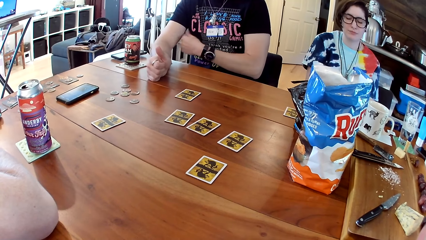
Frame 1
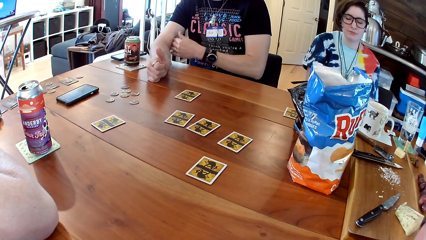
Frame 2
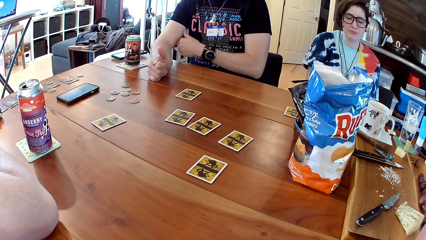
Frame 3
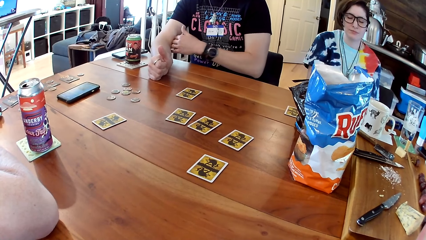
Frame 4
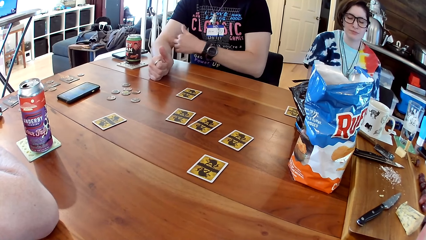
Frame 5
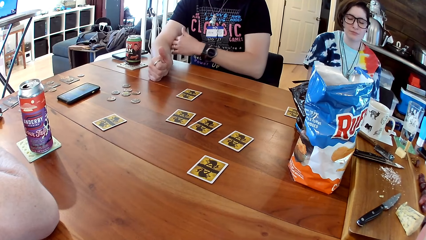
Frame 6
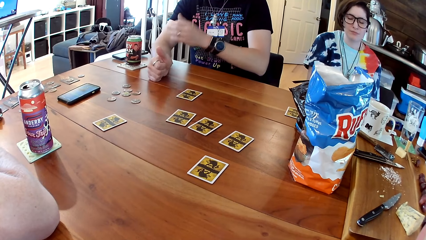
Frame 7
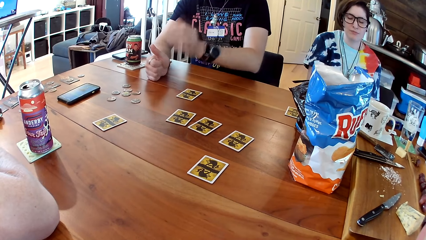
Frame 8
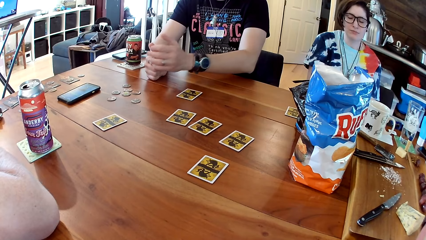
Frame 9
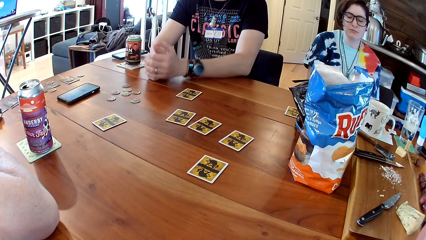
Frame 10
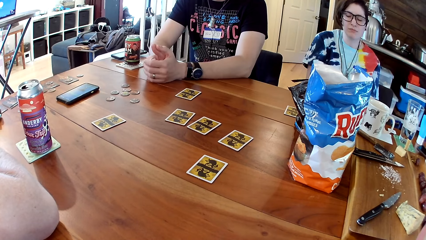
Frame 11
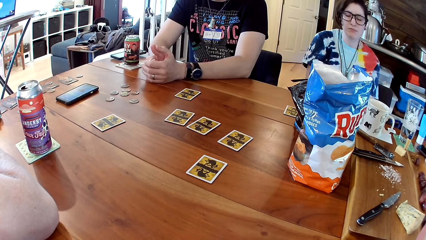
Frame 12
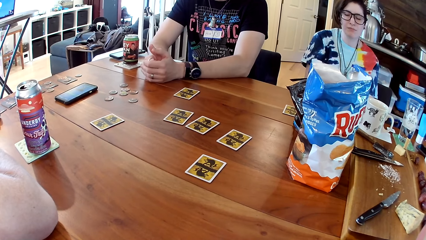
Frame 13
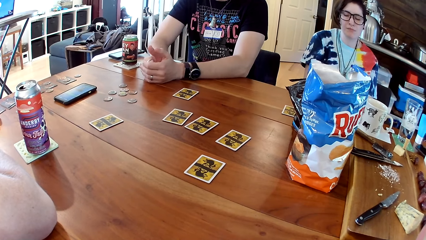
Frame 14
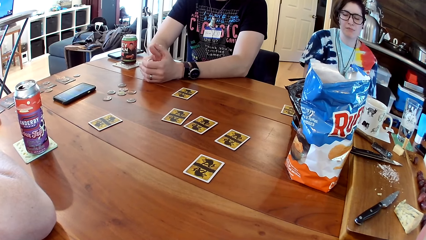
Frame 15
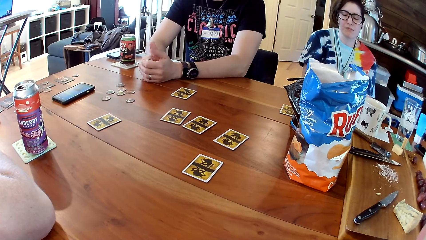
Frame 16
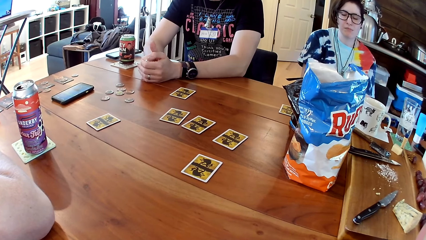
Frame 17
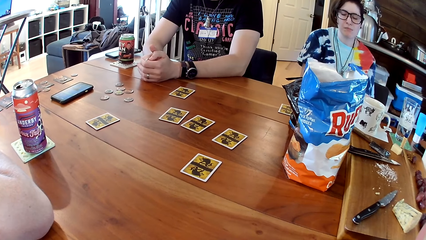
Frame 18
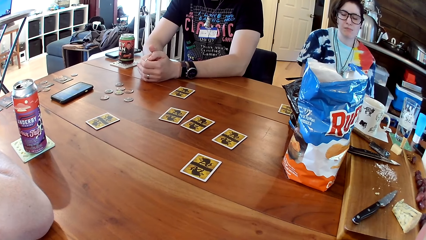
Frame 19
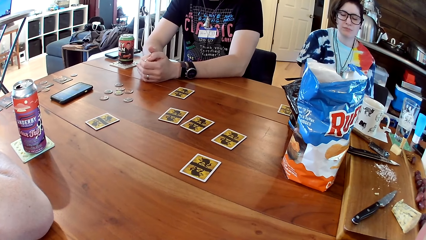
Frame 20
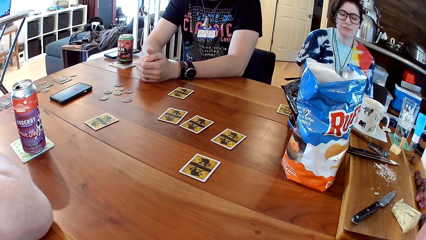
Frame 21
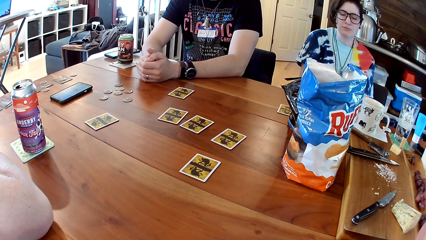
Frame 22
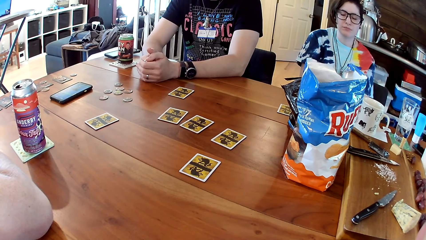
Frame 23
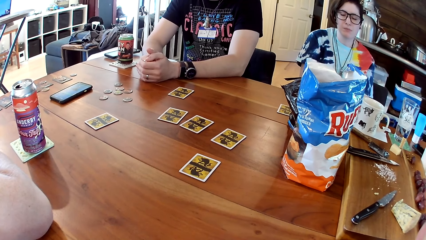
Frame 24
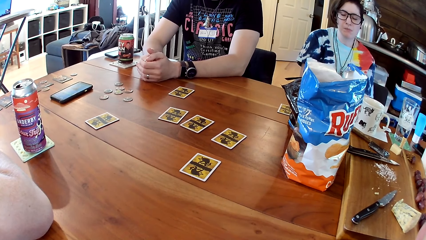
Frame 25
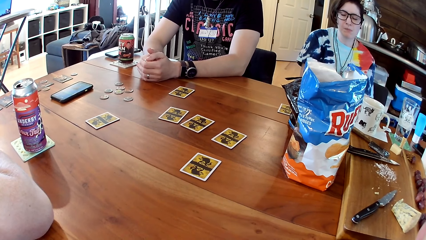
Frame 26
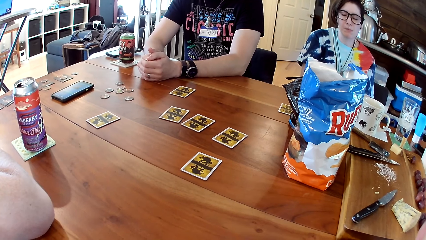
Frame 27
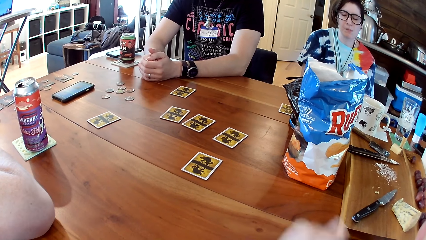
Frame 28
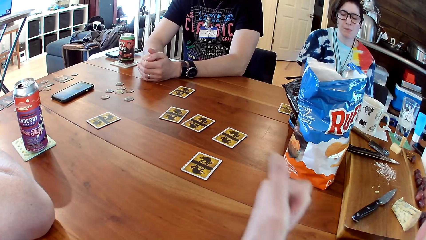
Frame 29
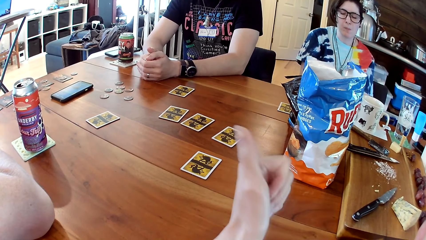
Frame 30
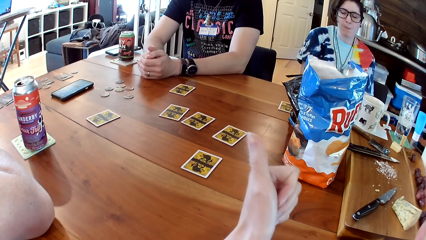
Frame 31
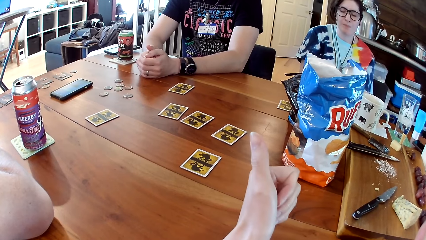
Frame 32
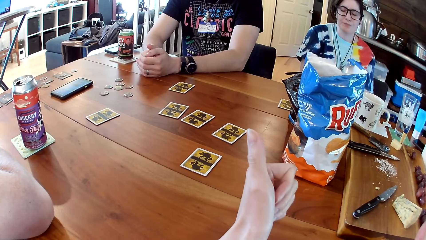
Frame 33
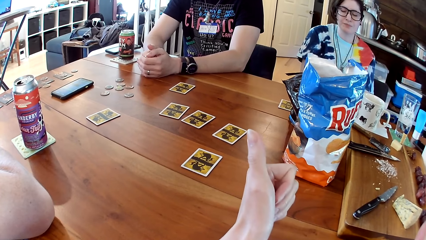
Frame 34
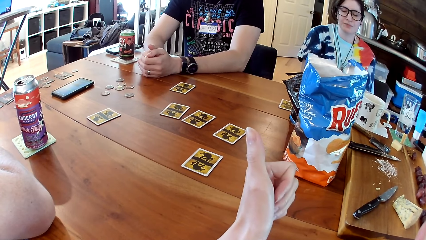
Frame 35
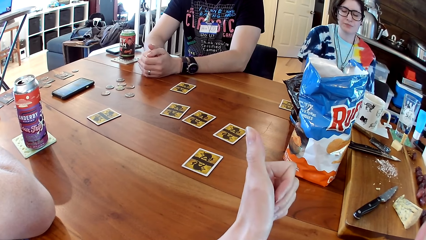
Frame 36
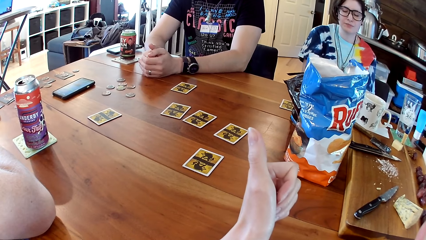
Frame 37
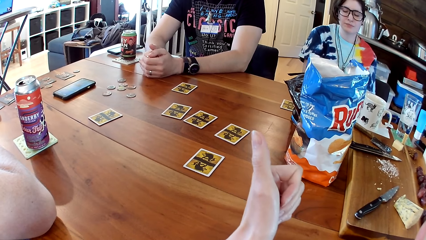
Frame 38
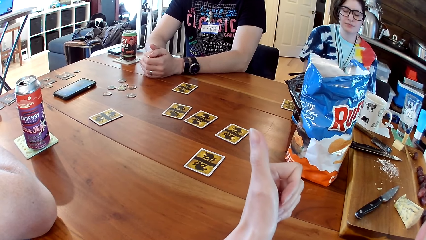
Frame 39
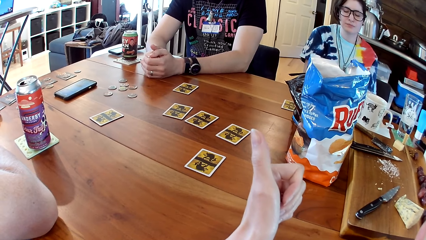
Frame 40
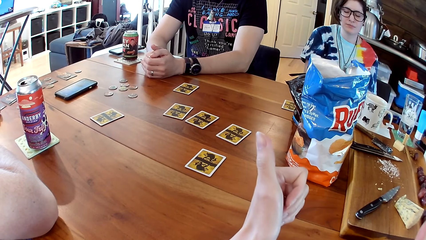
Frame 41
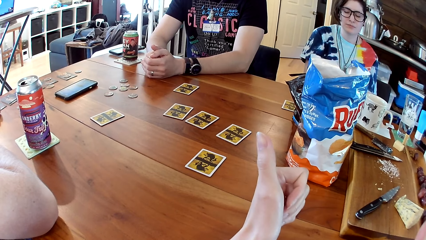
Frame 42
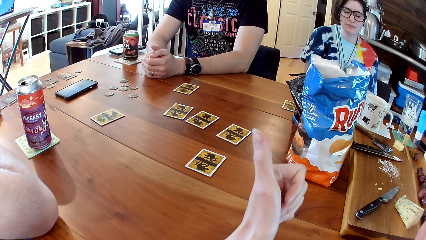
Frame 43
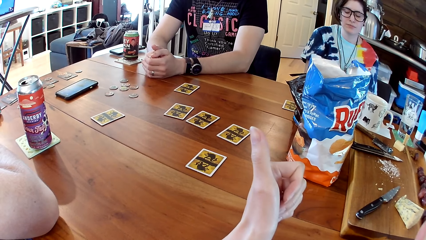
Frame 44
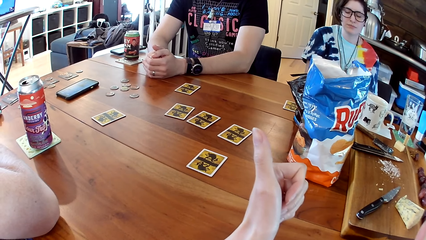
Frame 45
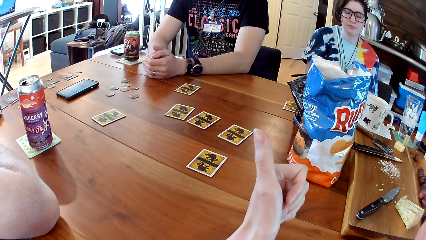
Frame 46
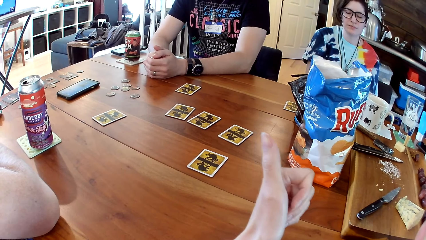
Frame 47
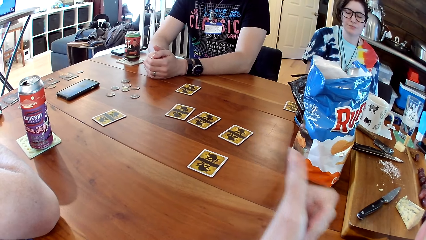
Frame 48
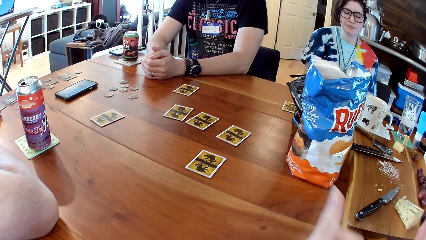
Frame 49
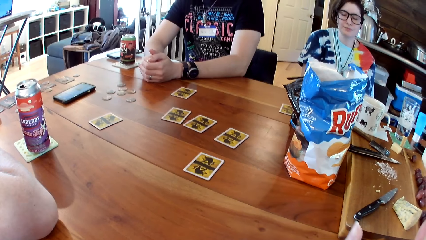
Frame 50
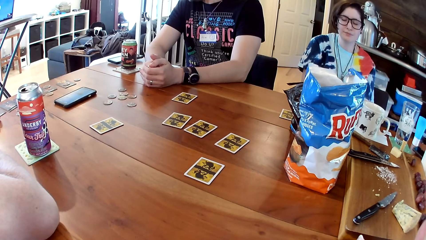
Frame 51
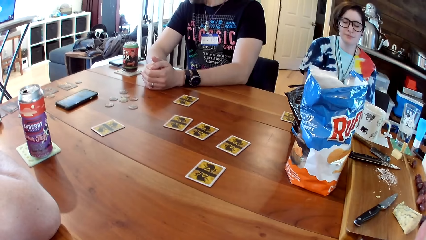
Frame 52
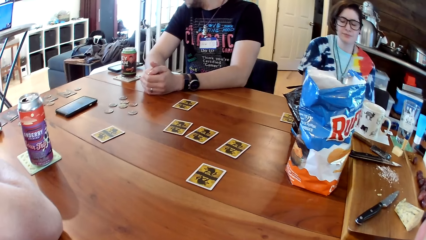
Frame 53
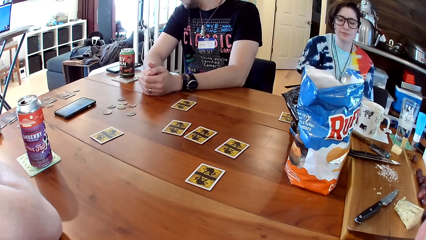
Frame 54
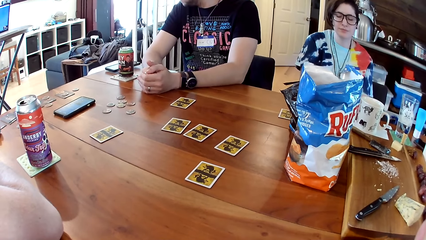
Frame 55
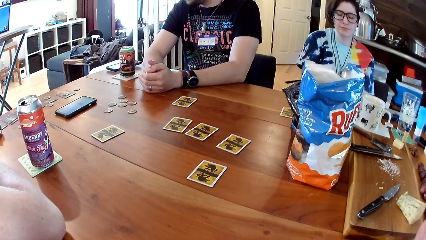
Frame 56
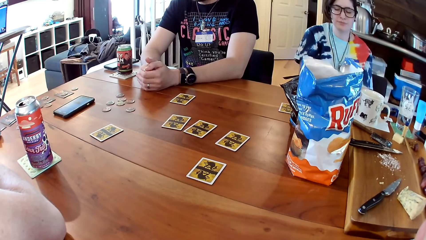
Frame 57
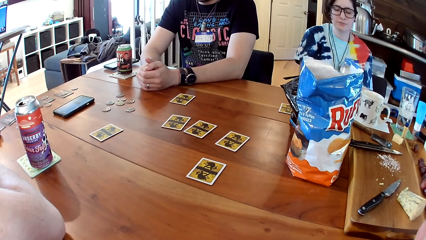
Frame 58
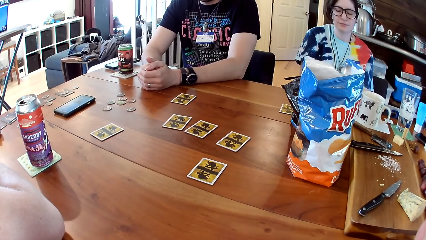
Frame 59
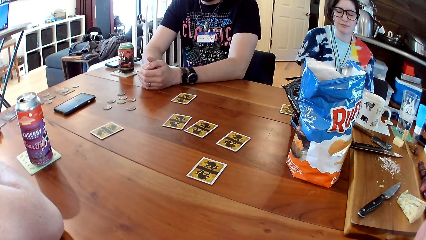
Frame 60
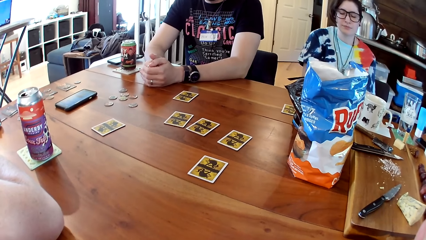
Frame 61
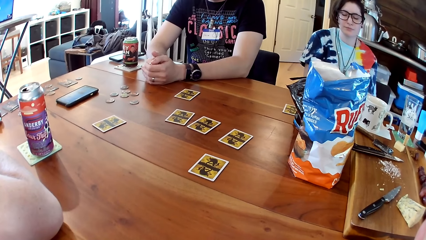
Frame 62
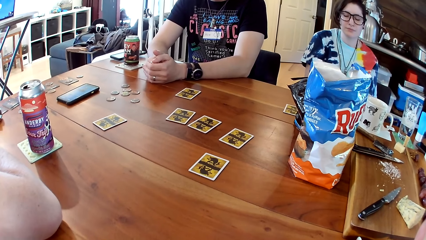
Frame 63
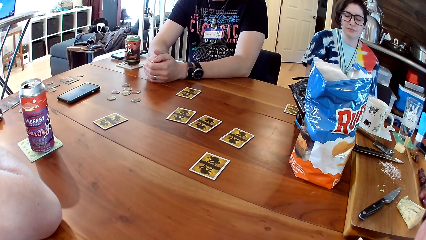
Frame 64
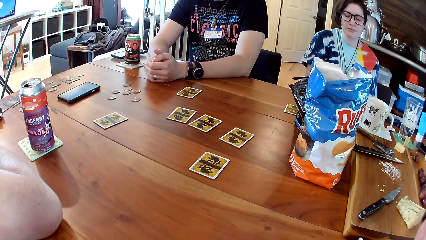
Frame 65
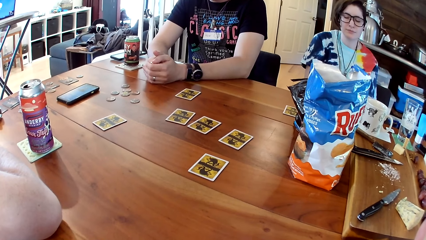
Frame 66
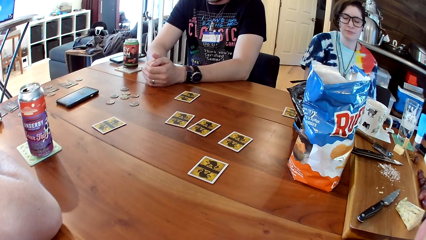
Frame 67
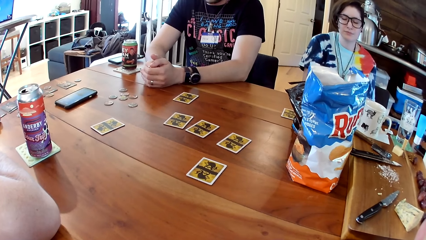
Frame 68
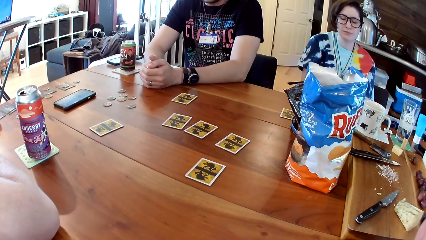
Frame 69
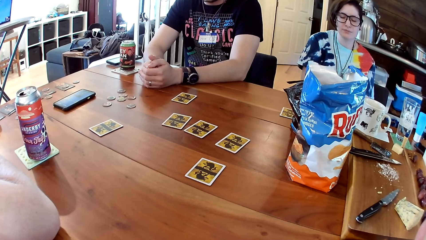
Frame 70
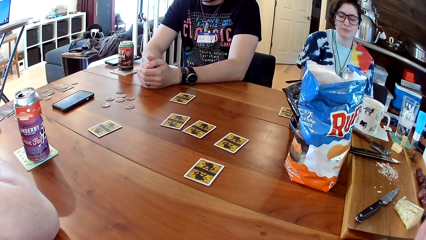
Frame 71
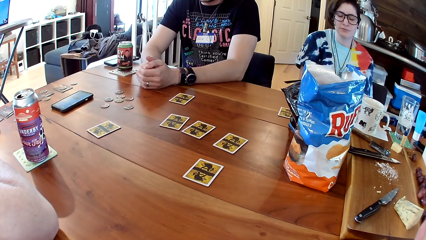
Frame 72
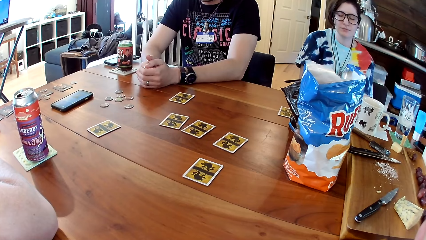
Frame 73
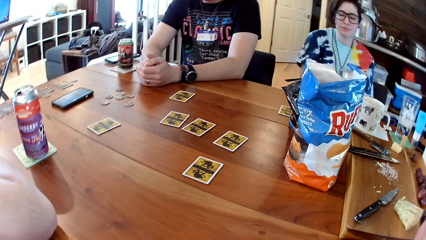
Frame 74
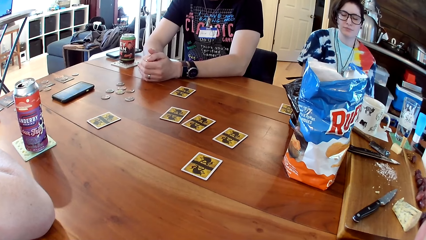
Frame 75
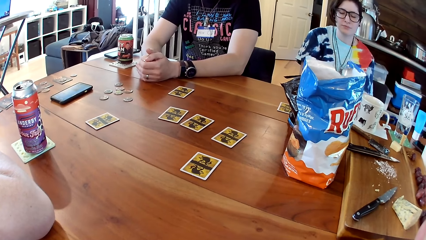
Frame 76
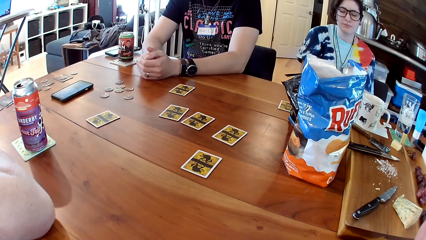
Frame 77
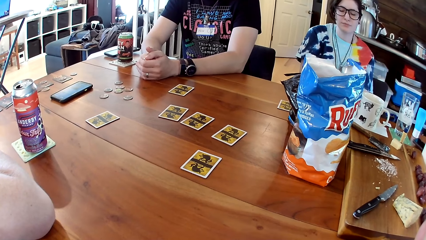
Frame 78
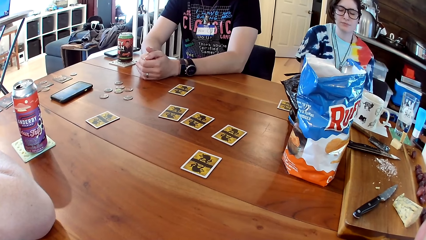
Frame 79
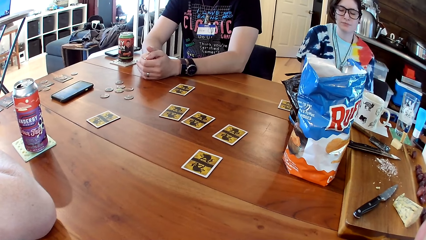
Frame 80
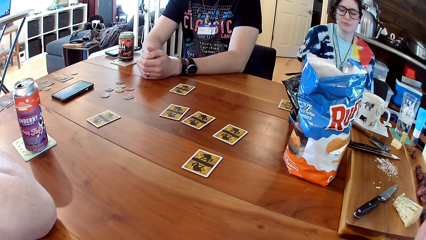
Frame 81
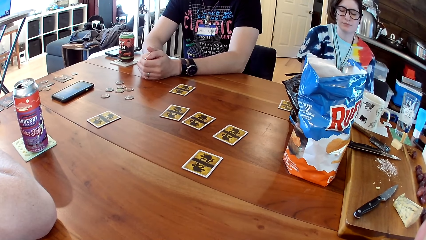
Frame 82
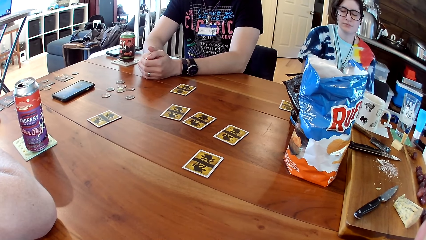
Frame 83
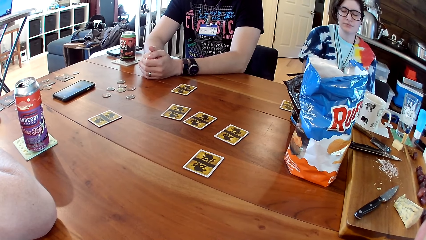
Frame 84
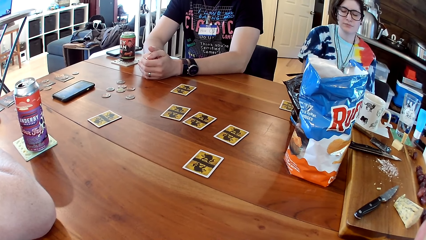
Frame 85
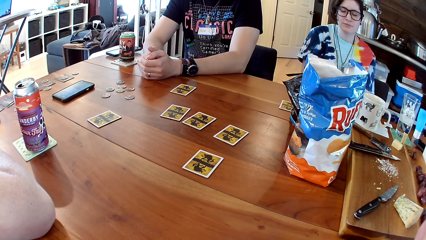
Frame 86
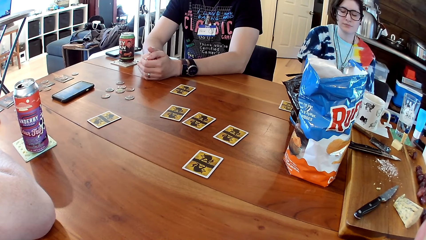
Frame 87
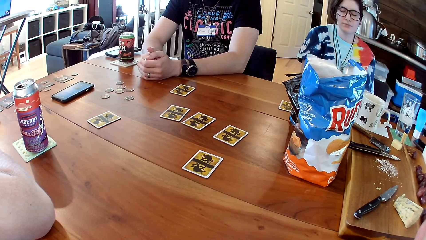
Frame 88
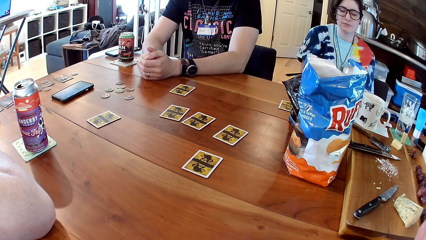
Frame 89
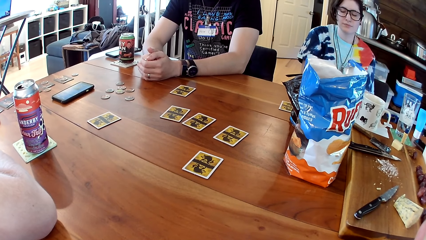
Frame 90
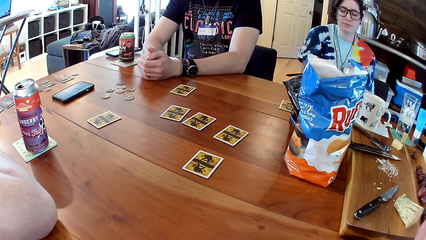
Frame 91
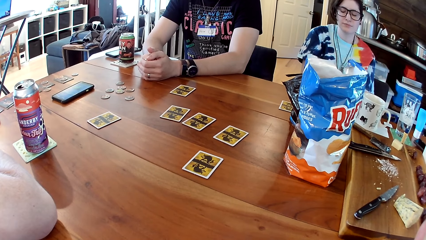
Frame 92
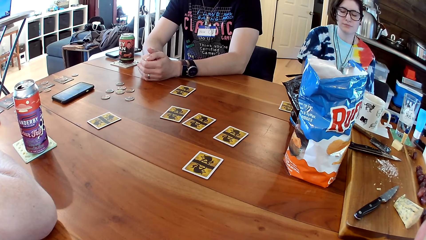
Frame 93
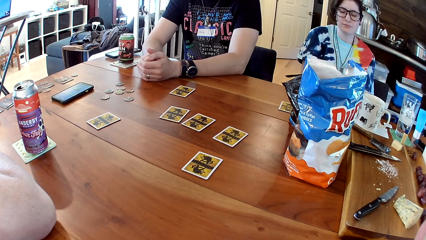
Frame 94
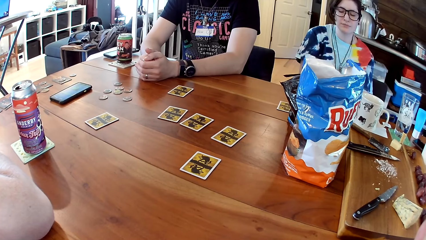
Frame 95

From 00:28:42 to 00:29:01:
The camera wearer raises her left thumb. She stretches her hand.
